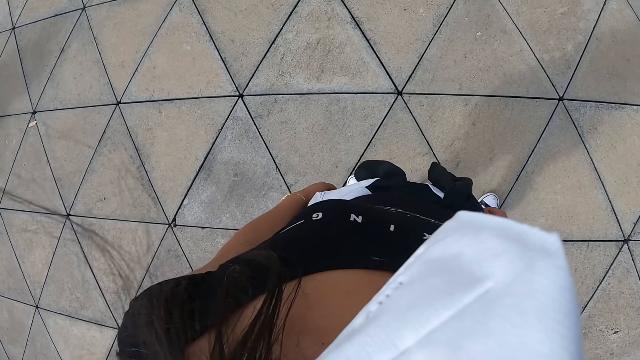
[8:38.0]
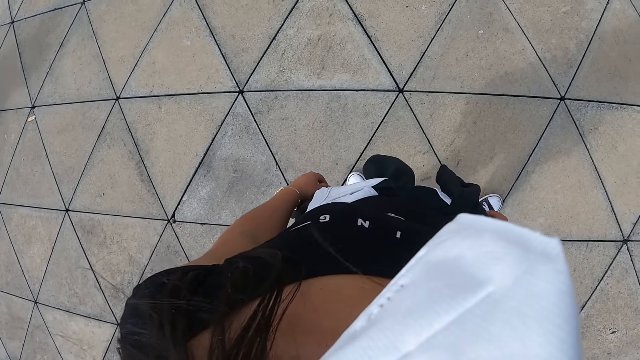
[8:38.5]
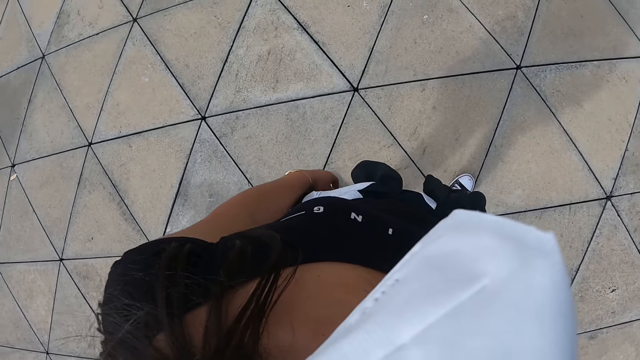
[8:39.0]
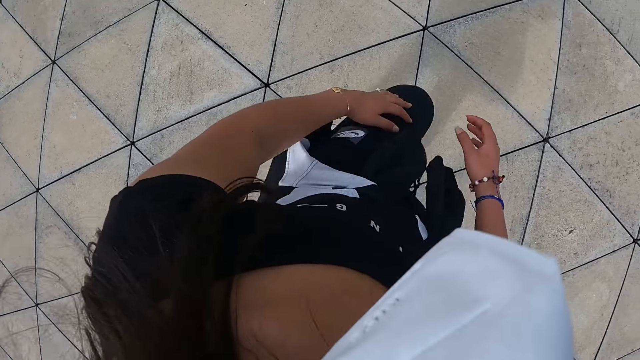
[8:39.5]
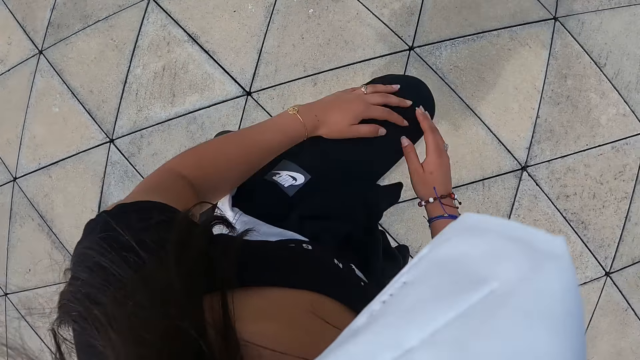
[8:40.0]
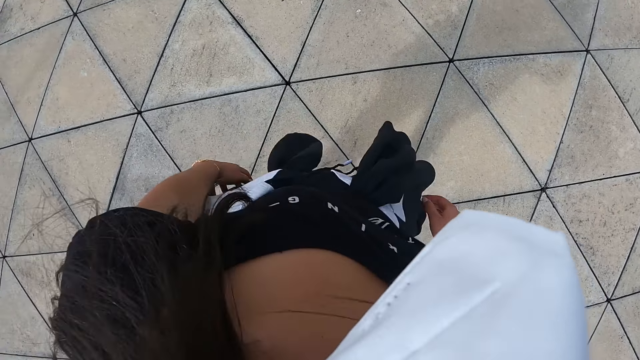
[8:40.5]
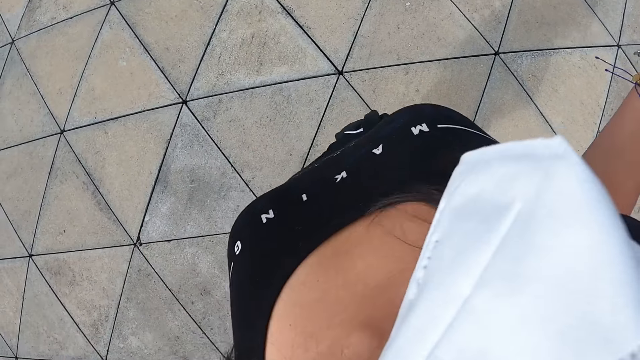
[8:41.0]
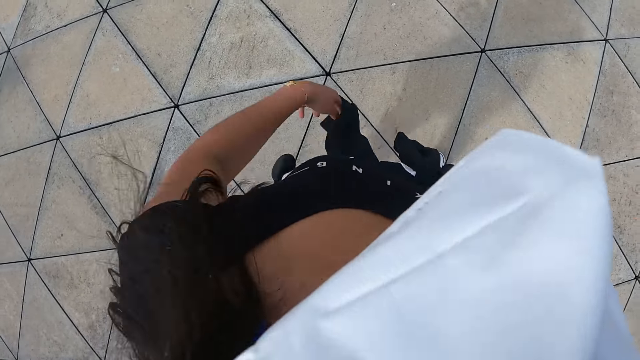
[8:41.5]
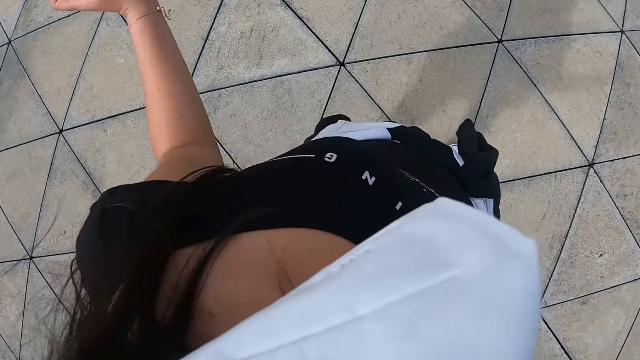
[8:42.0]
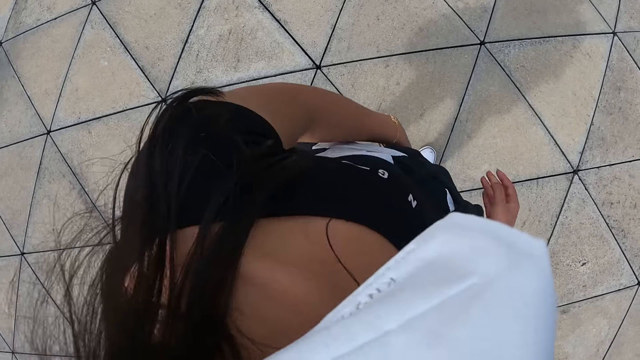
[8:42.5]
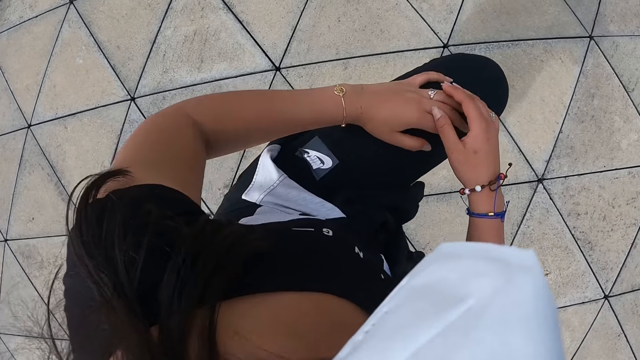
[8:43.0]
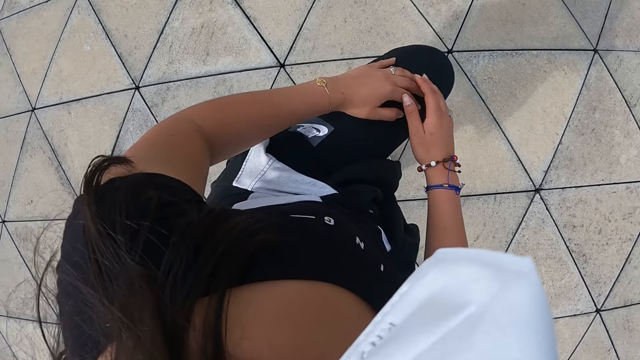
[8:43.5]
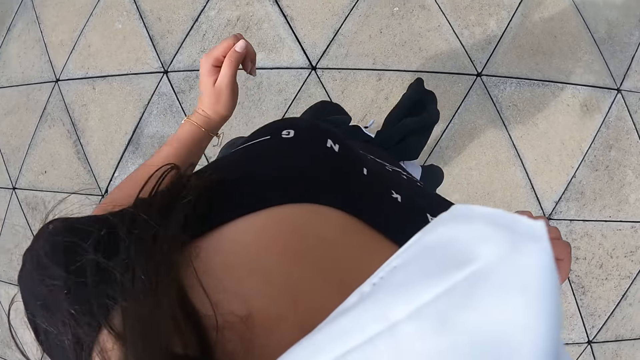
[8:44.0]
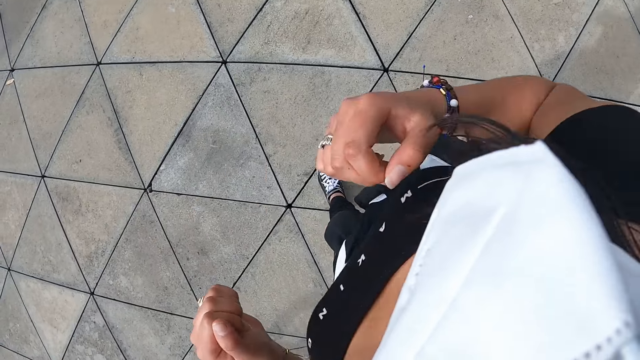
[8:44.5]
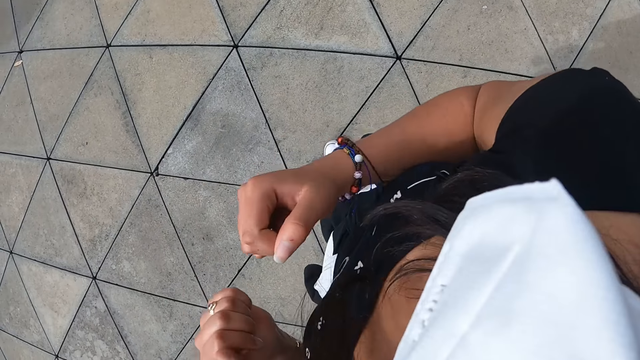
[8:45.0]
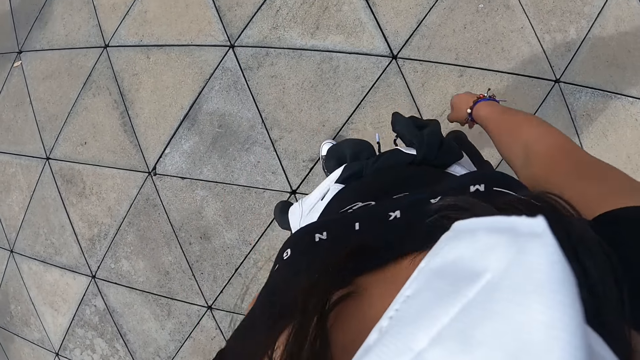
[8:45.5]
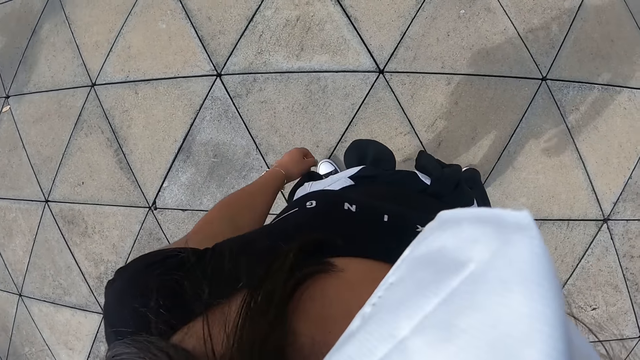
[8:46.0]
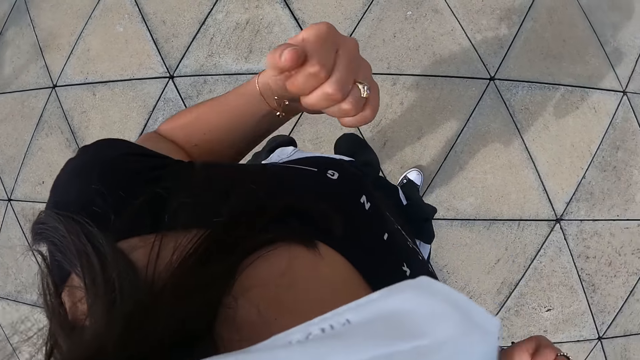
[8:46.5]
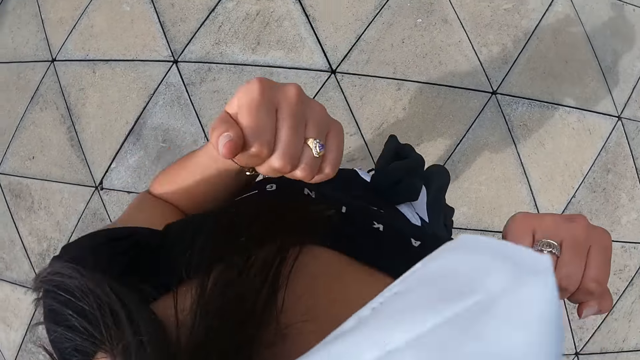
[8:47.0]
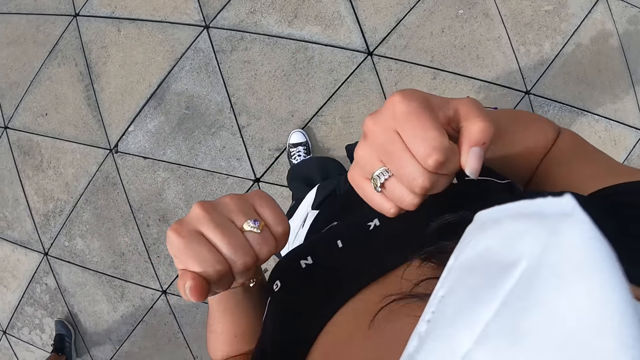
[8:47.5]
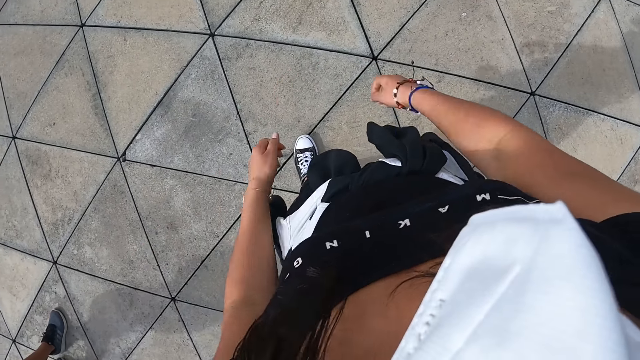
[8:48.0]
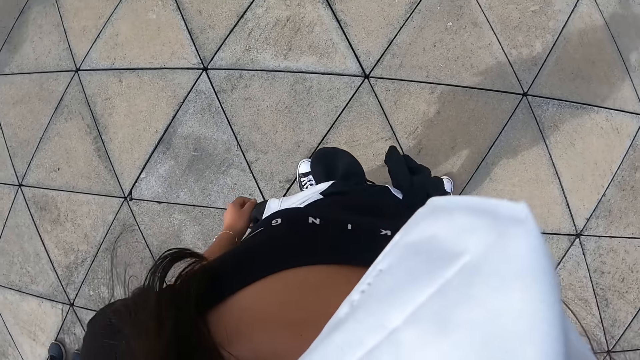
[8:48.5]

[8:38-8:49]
The camera wearer rehearses for dance. She lifts her left leg. She flips her hair with her left hand. She moves her hands. She rehearses for dance. She lifts her left leg. She turns to the left.

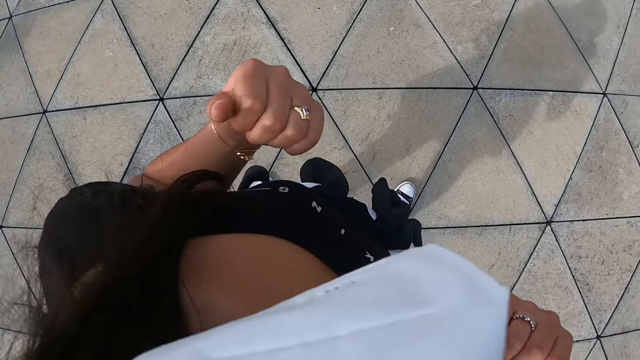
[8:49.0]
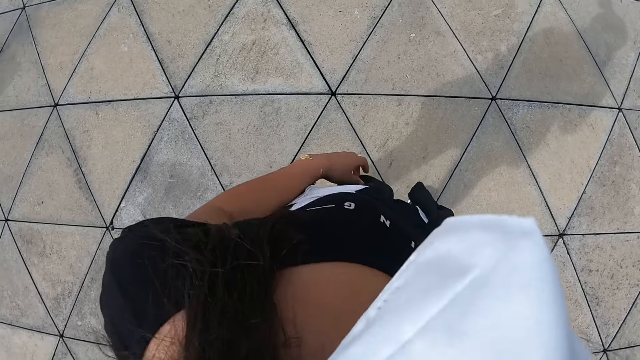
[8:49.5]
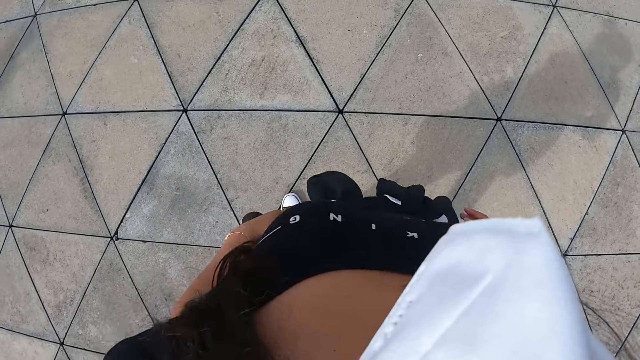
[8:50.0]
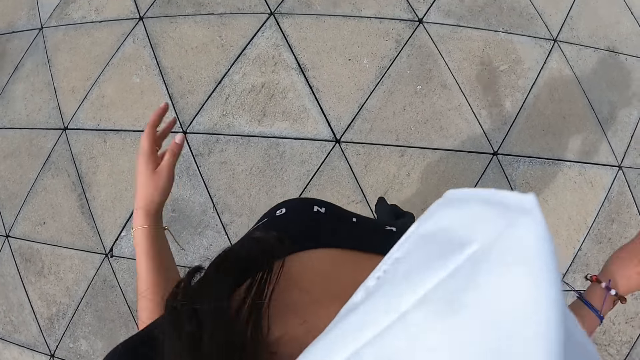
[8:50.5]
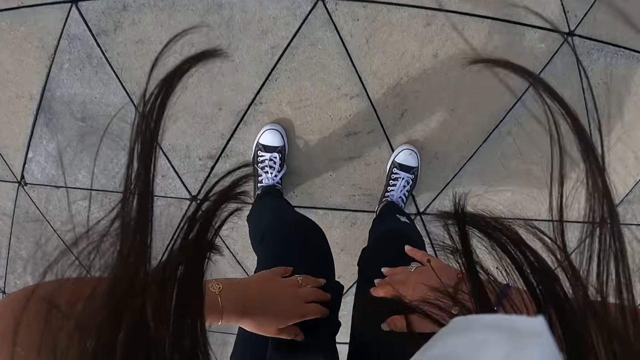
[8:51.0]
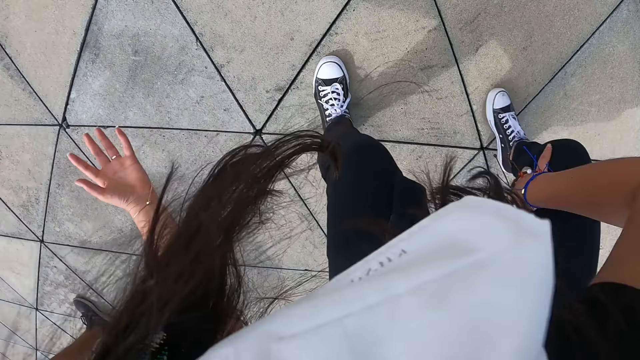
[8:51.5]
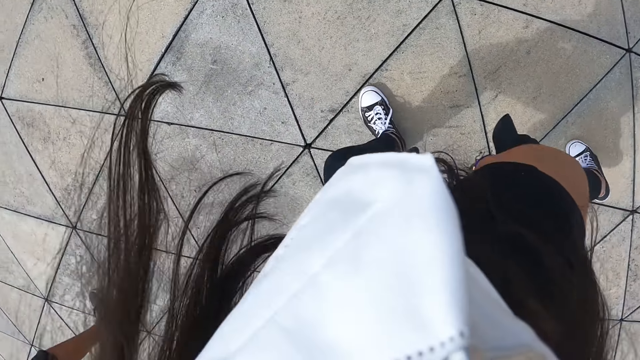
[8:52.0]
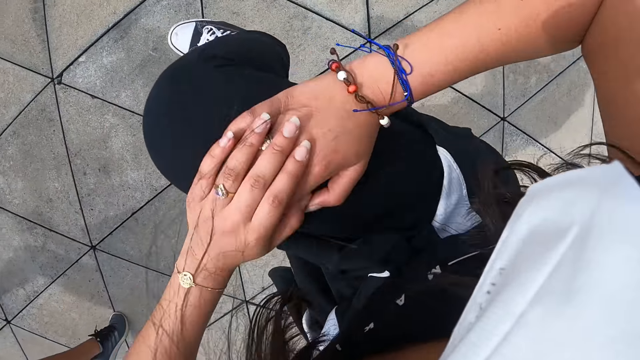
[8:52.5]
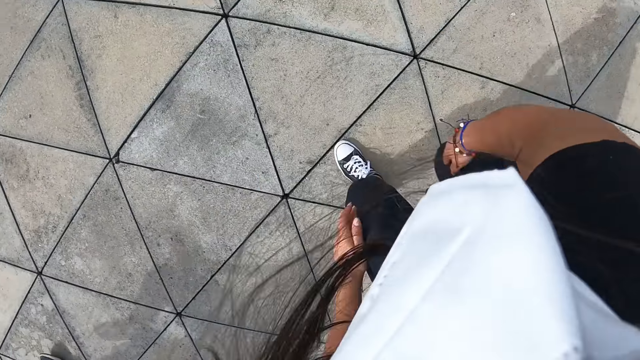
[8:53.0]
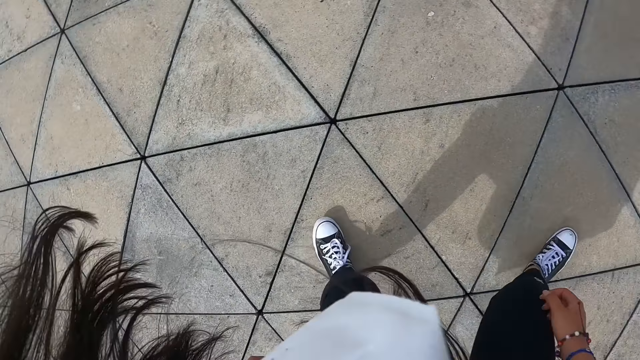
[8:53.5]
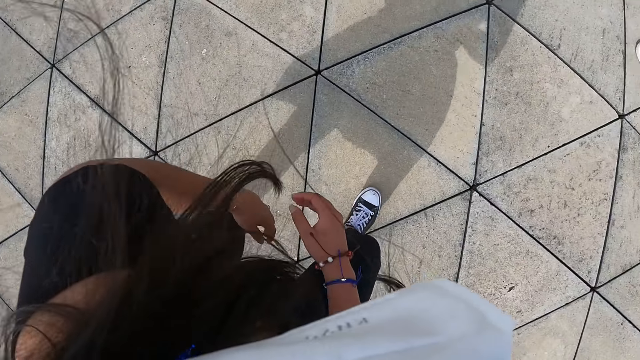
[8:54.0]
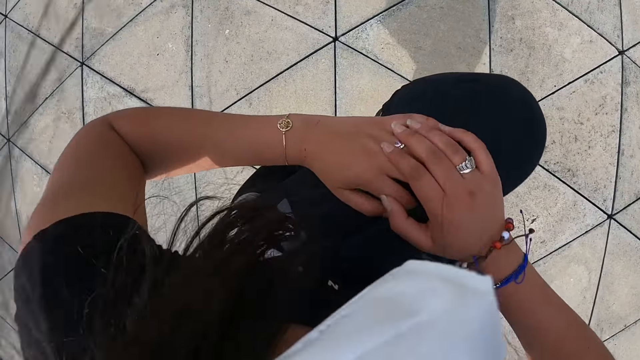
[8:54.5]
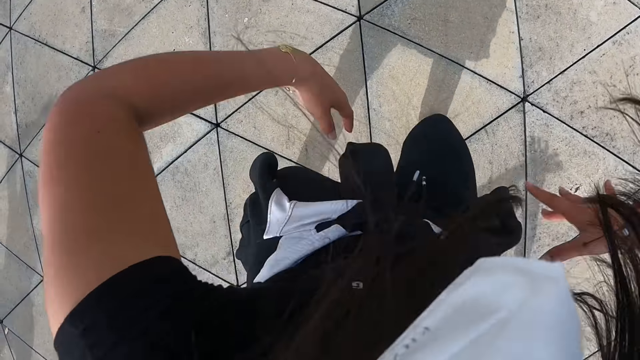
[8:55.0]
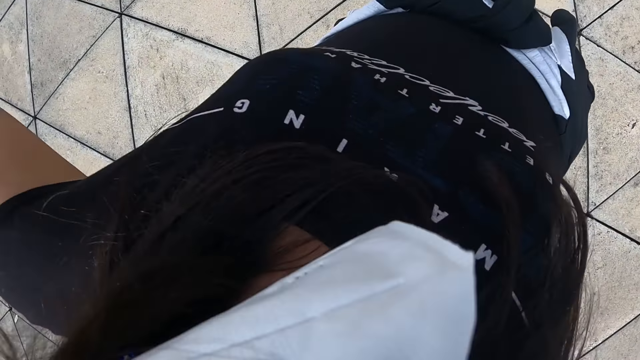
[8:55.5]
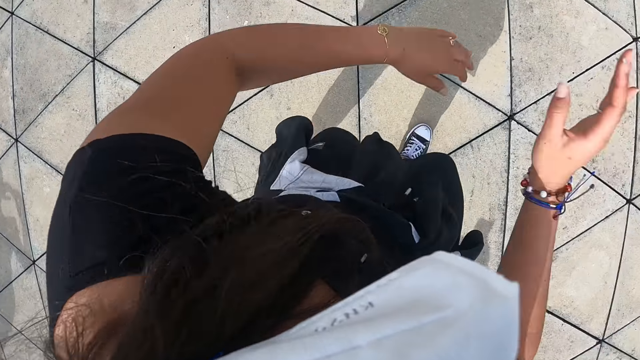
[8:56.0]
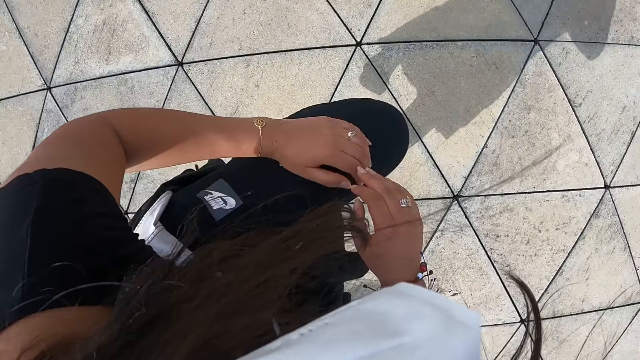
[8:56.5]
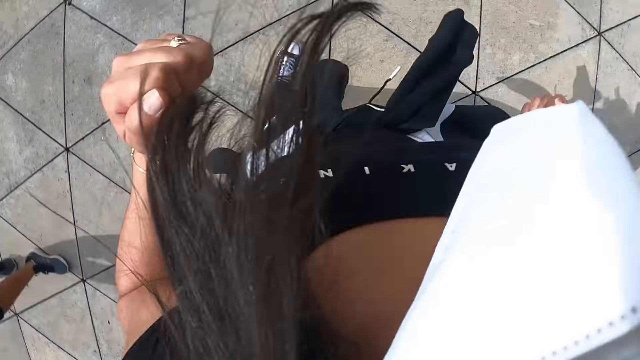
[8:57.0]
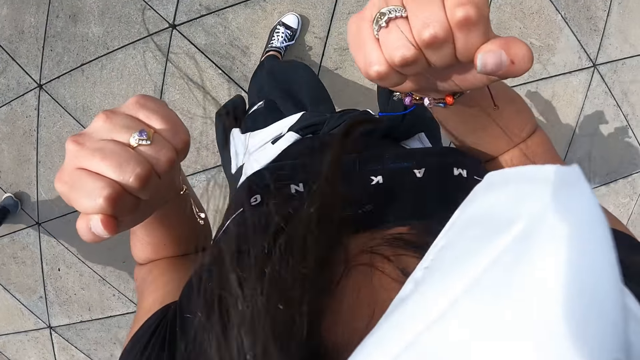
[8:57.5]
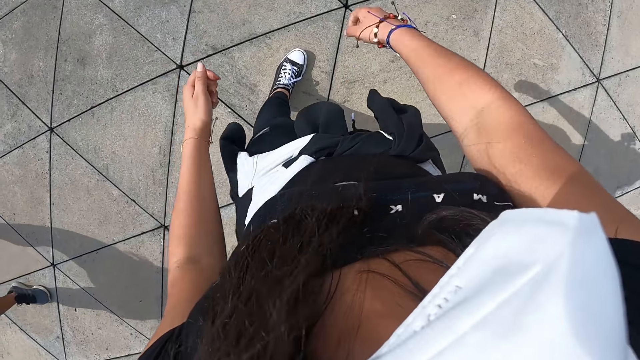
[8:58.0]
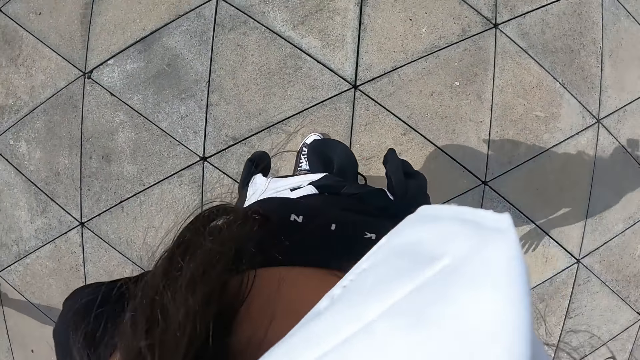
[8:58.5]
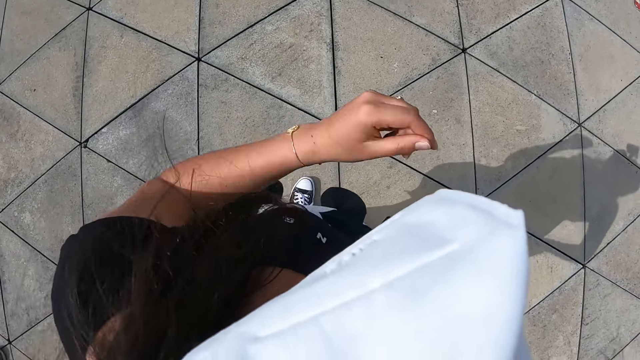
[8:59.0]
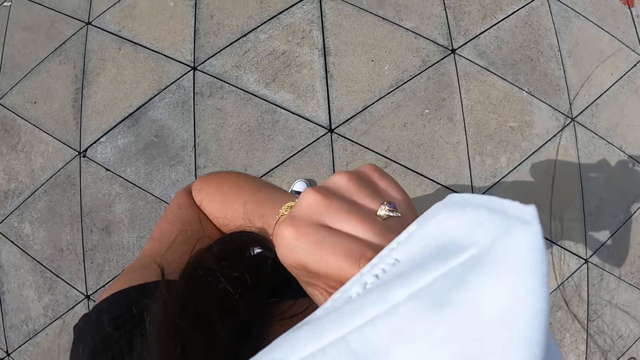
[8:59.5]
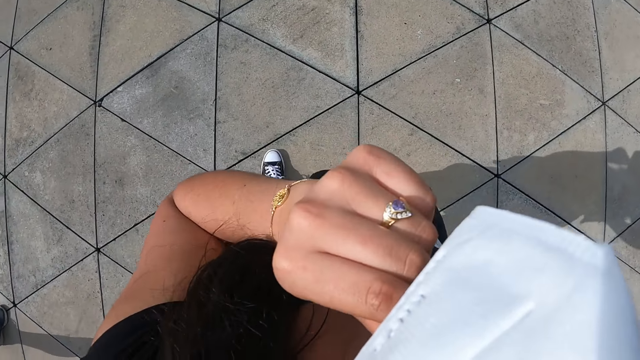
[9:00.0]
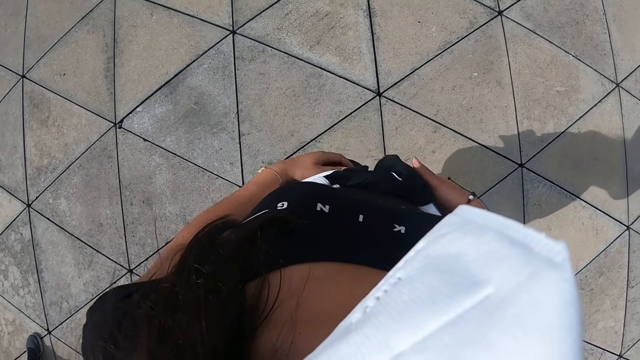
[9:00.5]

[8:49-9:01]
The camera wearer bends down. She turns to the left. She lifts her right leg. She turns to the right. She lifts her left hand. She moves her hands. She turns to the left. She raises her left hand towards her face. She adjusts her face mask. She lowers her left hand. She grabs the cloth around her waist with her hands.
